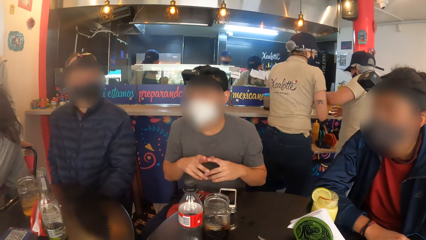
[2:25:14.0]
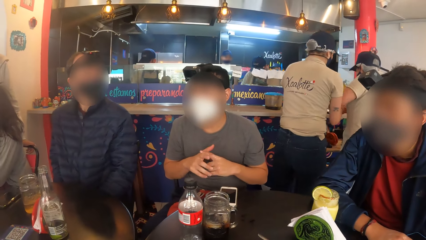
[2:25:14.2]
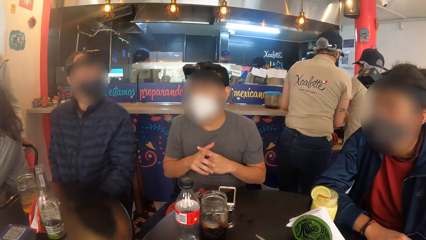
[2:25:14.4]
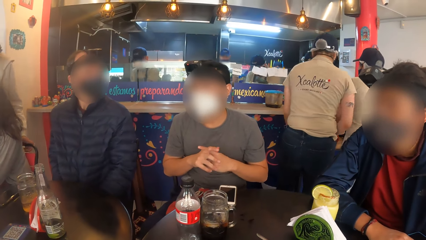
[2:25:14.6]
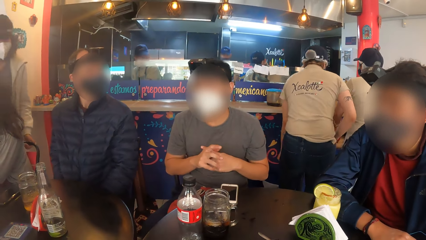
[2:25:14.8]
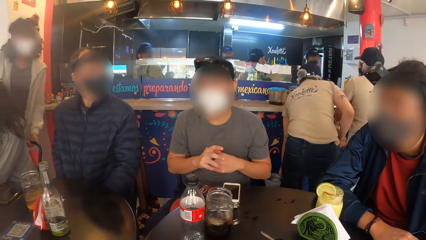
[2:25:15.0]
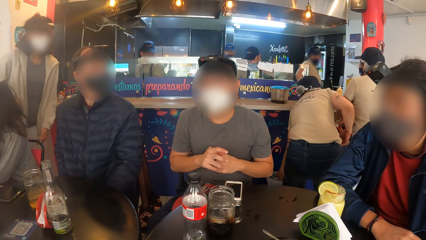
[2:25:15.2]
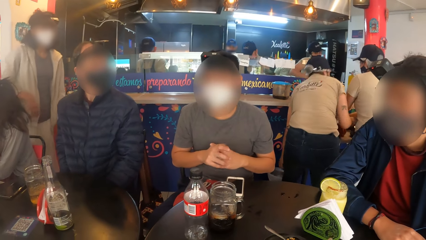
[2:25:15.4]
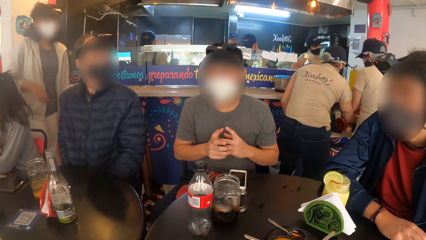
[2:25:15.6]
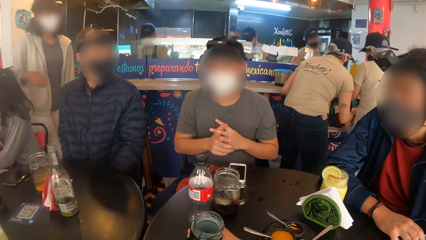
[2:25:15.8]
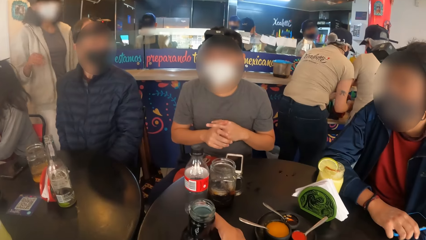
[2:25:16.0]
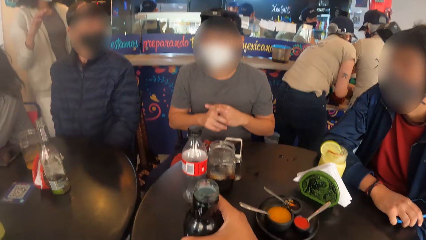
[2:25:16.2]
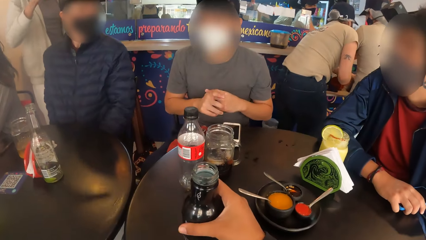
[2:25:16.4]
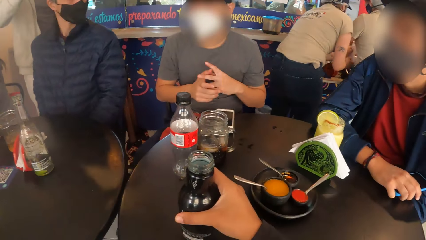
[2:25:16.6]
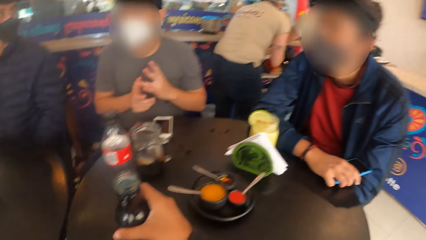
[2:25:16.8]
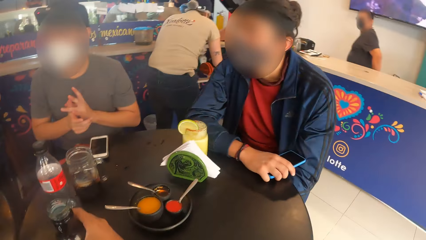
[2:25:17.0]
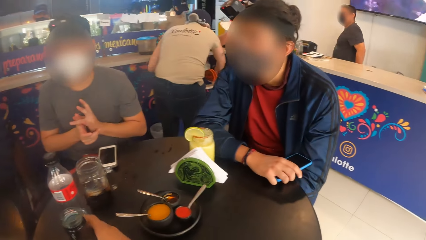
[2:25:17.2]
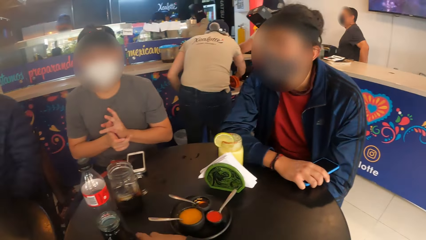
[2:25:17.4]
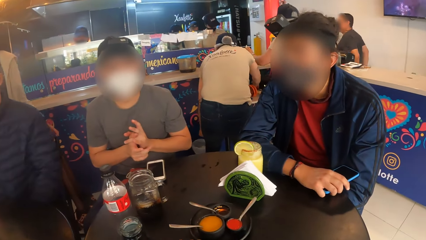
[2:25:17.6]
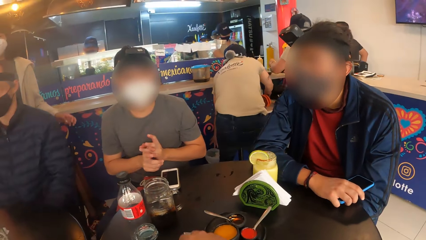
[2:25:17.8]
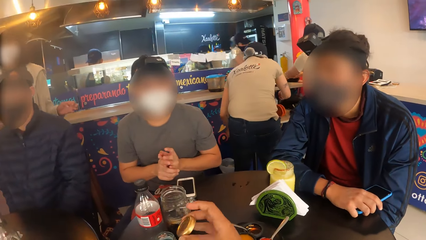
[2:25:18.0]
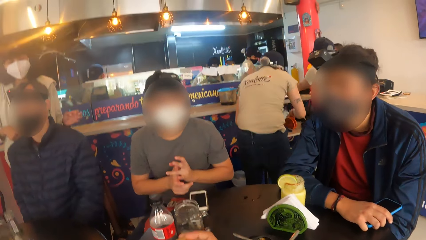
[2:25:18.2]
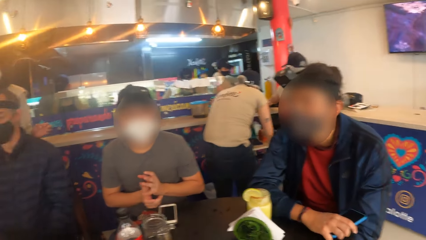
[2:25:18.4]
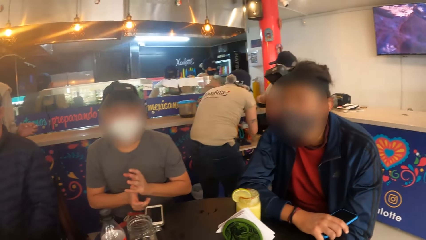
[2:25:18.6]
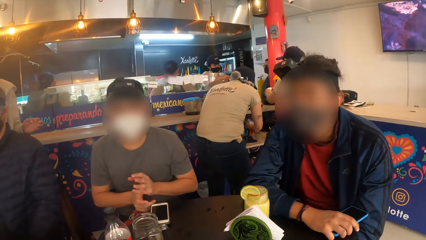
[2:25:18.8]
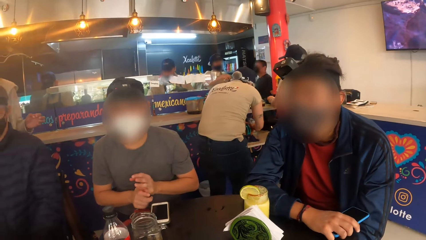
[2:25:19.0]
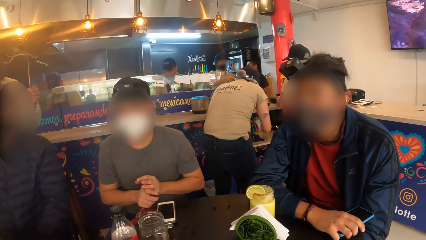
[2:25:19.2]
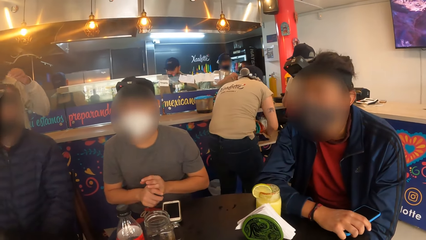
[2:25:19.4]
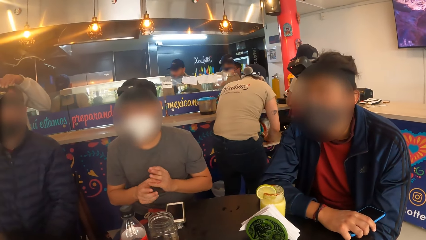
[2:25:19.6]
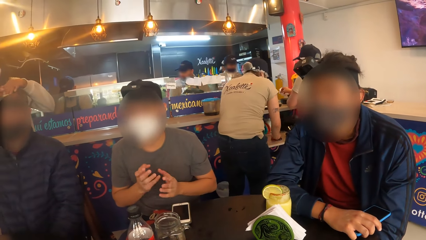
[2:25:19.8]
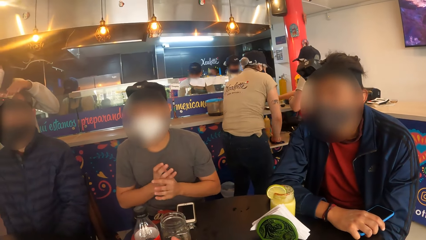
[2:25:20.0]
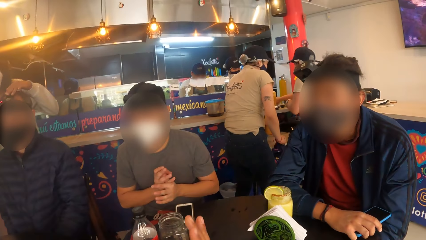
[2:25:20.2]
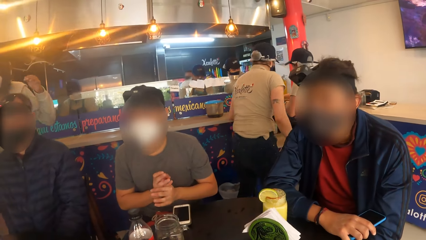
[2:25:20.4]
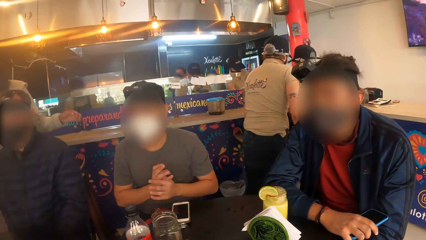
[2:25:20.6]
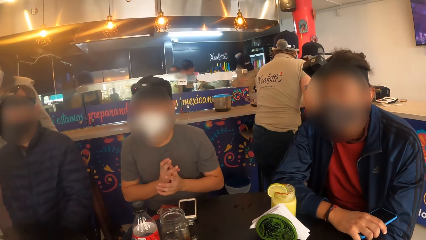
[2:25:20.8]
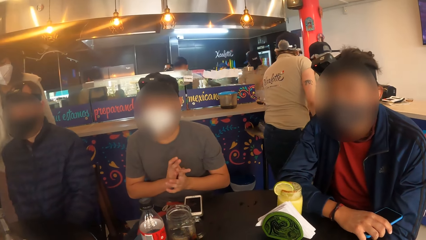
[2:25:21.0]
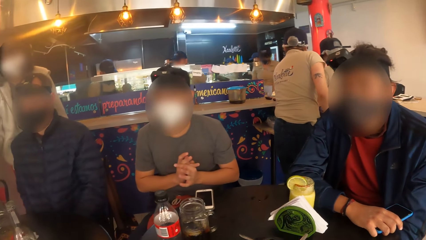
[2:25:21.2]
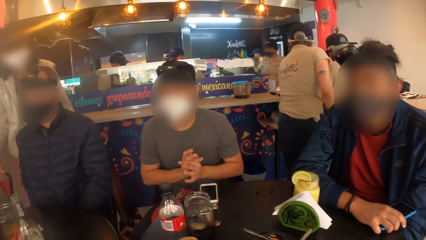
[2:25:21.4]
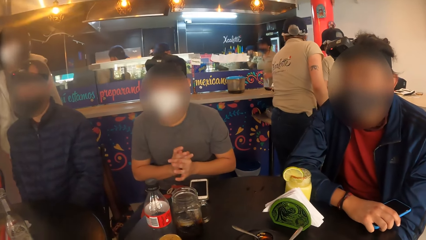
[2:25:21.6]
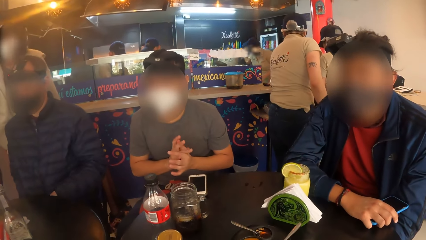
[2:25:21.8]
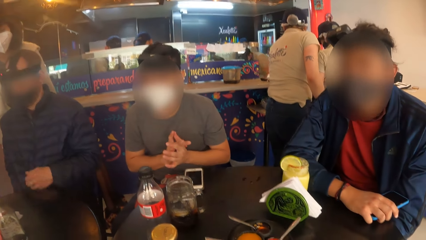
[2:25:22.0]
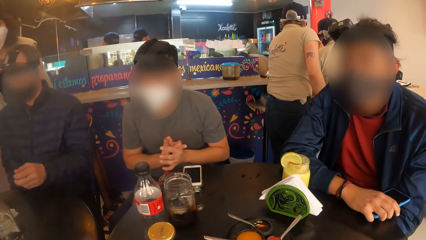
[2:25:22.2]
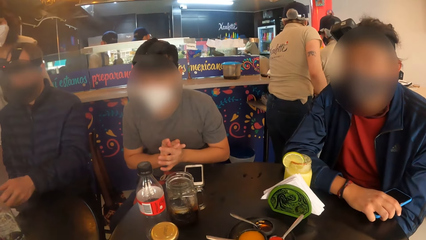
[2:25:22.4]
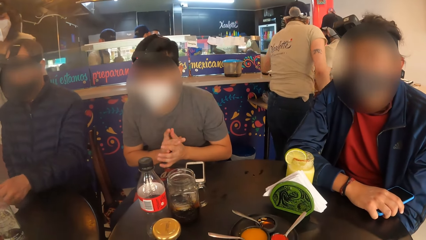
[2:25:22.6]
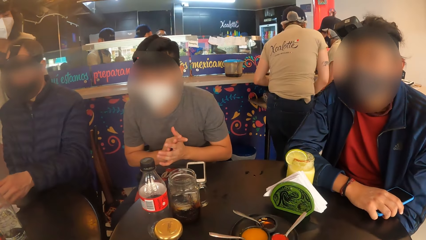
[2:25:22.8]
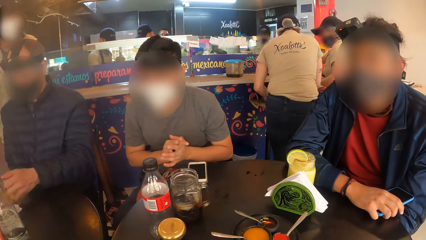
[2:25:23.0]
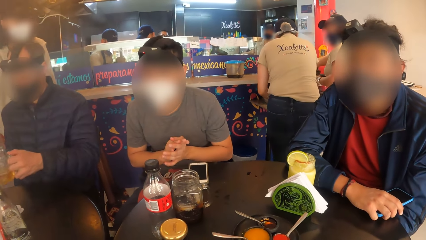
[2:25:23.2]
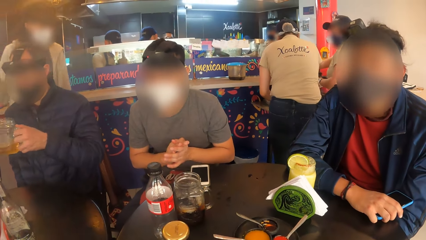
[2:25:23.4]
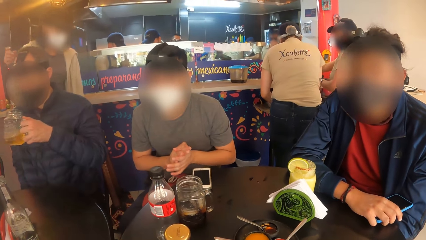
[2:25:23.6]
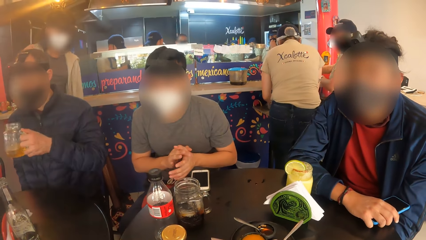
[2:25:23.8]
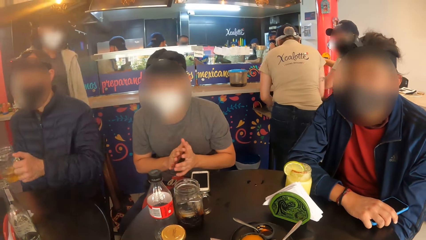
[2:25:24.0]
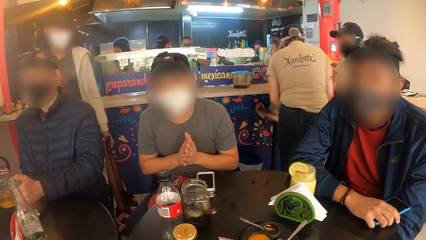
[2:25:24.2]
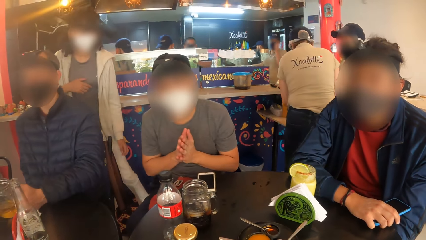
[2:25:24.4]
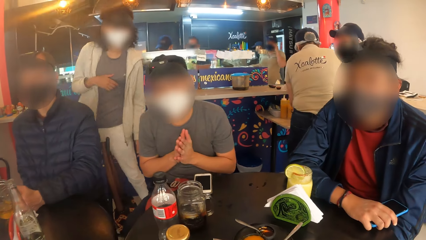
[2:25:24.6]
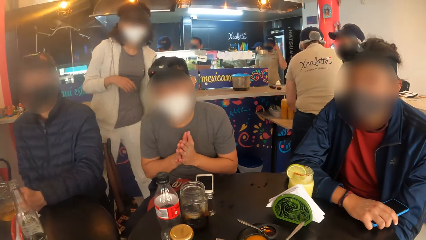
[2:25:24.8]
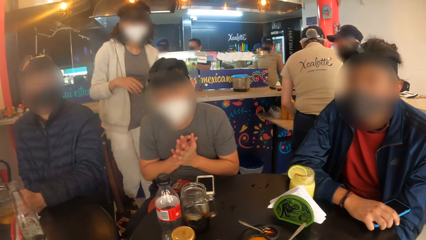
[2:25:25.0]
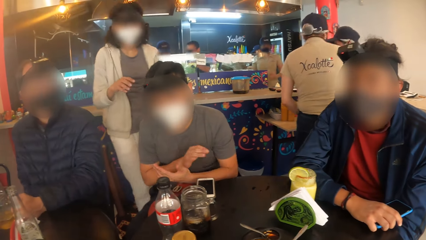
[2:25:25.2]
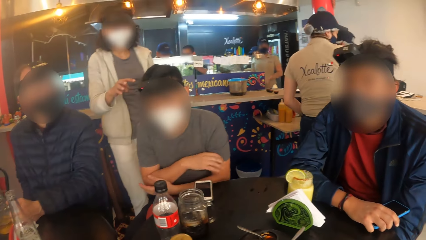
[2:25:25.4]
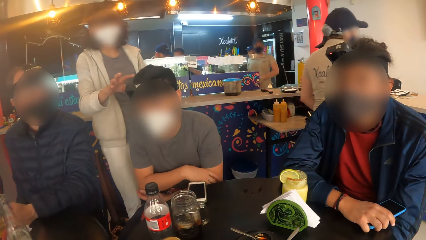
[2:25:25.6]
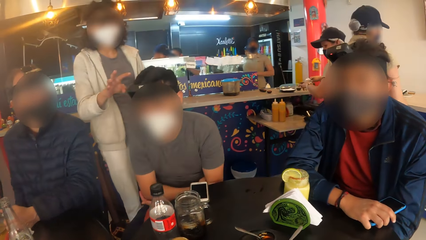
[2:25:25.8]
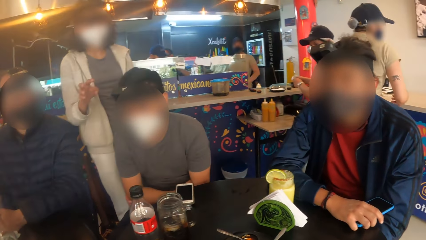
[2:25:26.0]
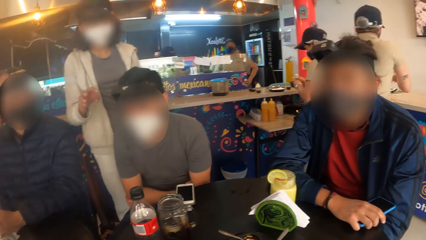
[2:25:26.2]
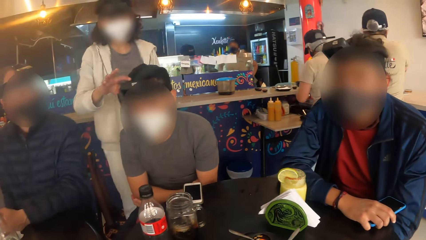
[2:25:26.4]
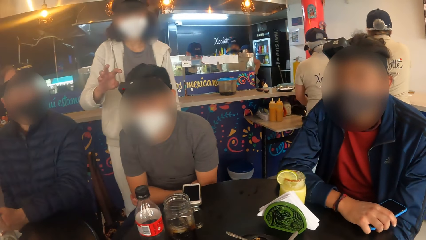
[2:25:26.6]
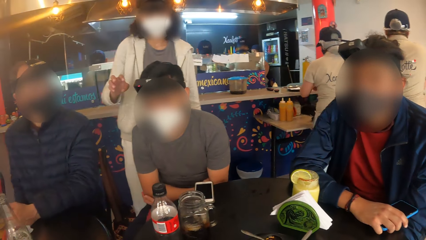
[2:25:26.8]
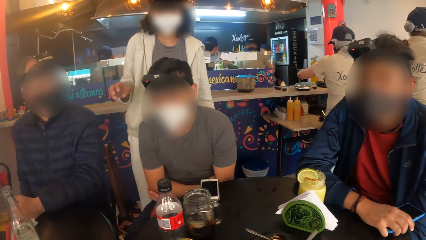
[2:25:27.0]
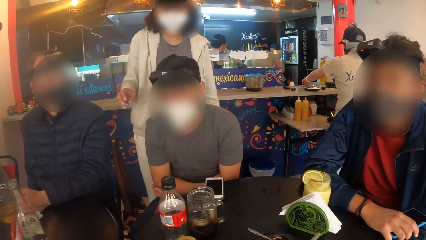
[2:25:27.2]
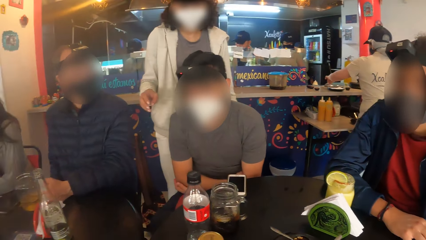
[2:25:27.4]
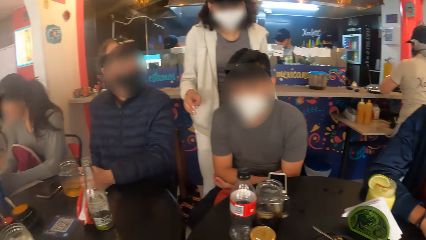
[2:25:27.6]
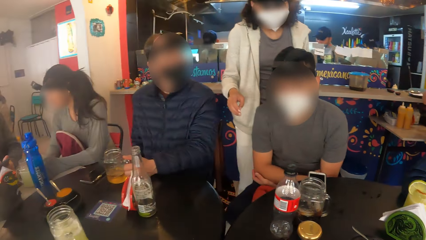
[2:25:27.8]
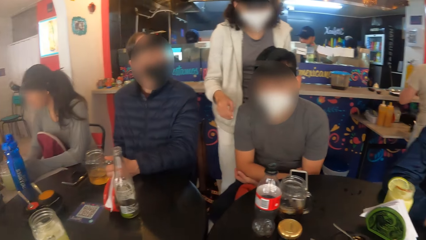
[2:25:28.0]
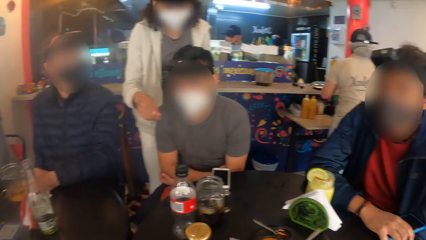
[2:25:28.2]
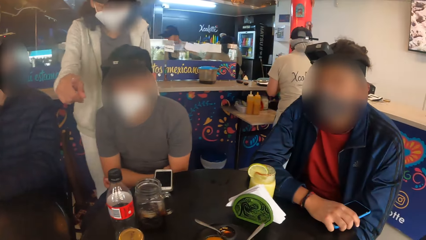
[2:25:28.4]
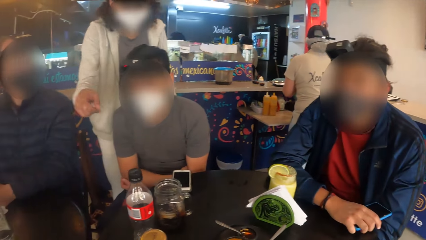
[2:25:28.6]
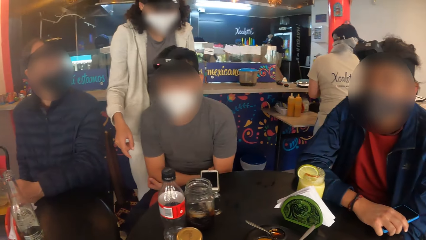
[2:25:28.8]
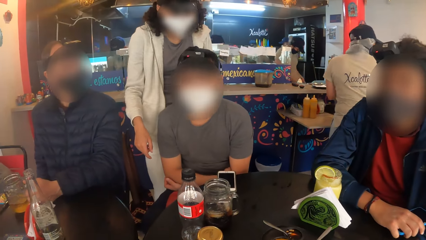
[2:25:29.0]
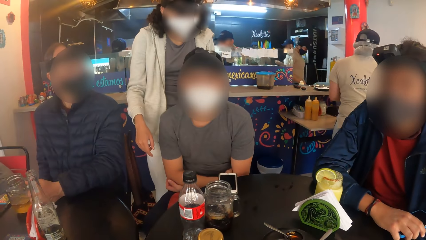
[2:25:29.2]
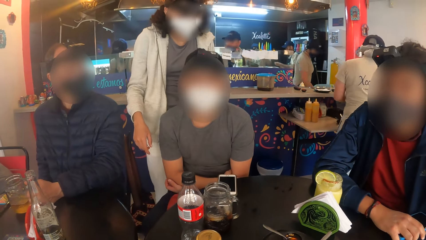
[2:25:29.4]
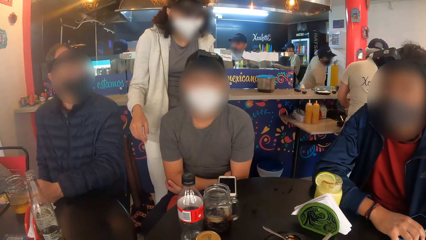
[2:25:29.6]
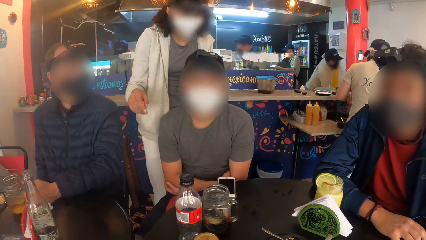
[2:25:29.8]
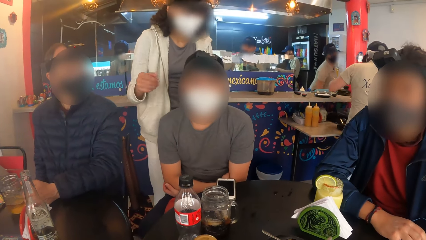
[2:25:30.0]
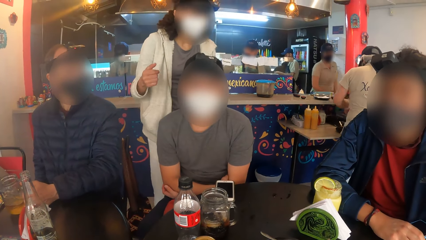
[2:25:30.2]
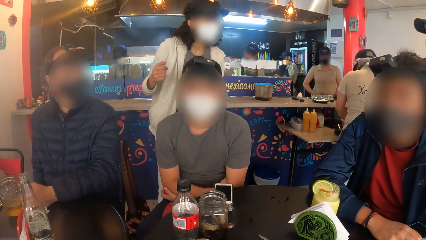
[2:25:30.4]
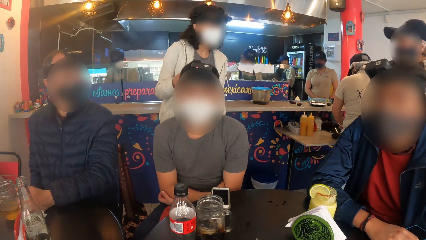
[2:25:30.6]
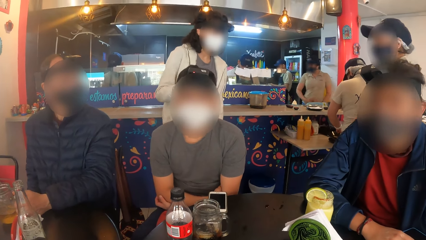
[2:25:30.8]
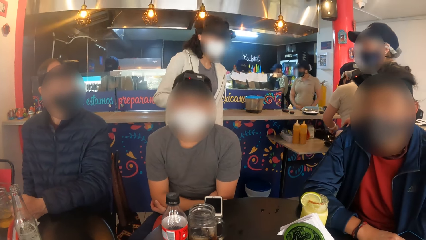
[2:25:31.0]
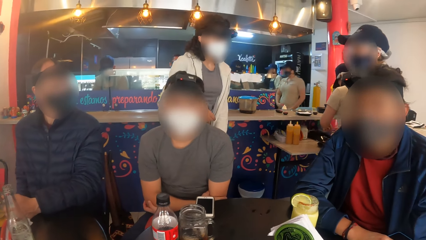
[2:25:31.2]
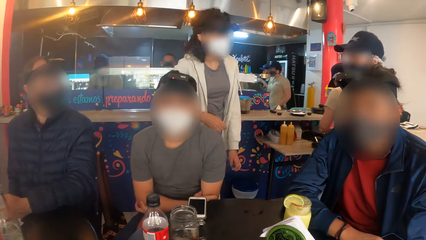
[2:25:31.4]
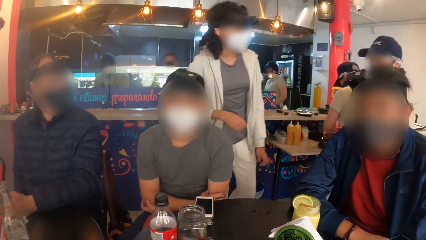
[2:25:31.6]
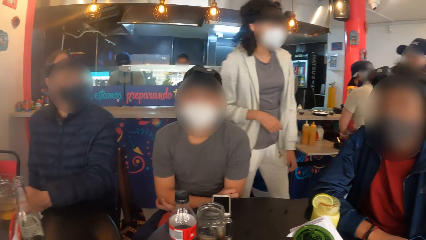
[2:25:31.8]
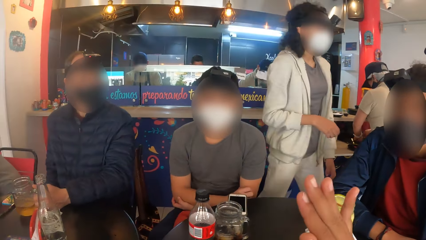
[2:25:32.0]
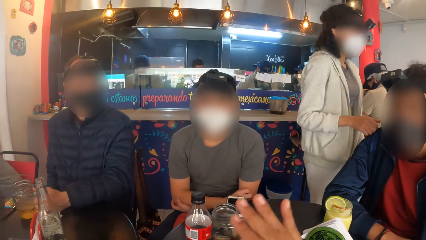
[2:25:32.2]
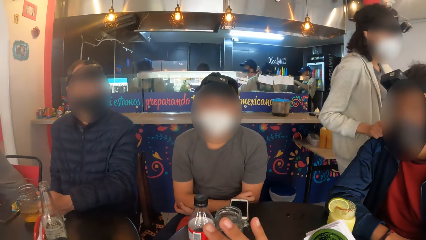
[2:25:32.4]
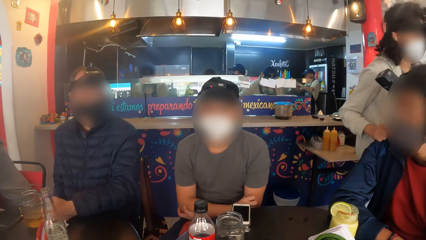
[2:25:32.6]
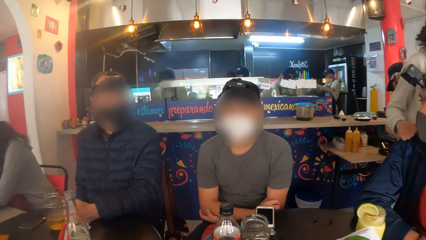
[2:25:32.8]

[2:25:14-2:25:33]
The woman touches the camera on the man's head with her left hand. The camera wearer picks up the bottle from the table with her right hand. She places the bottle on the table and covers the bottle with the lid. The man picks up the cup from the table with his left hand and drops the cup on the table with his left hand. The woman touches the camera on another man's head with her right hand. The camera wearer looks around.
